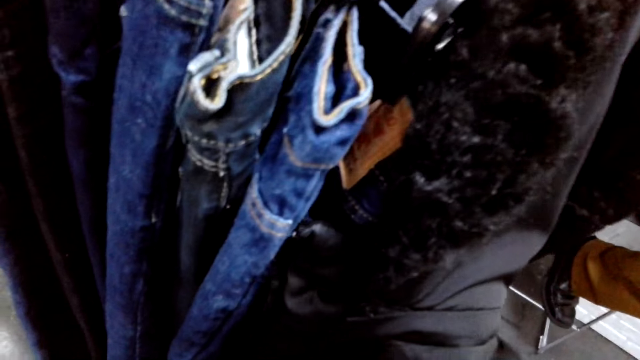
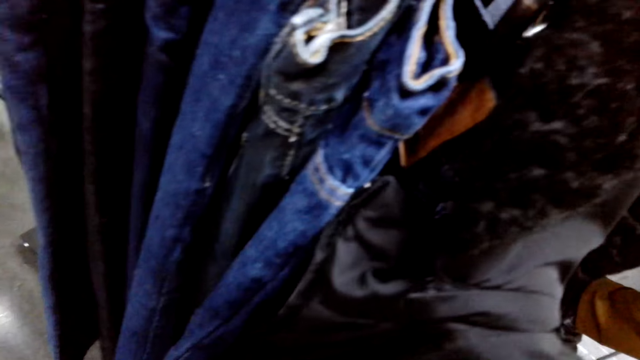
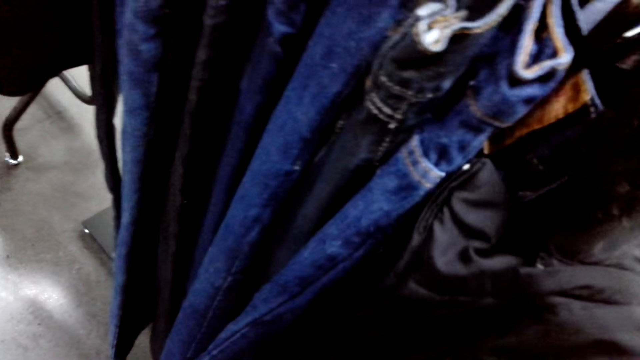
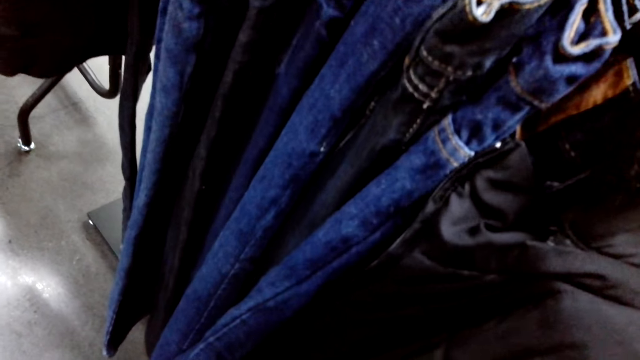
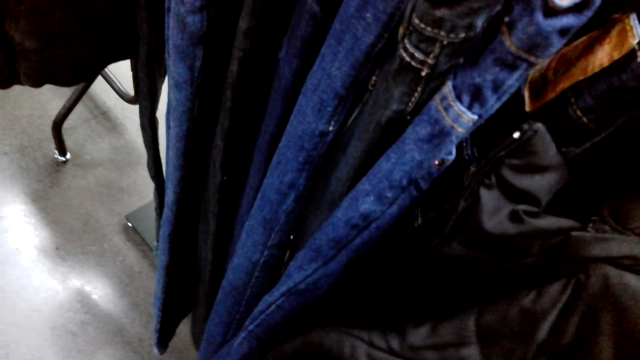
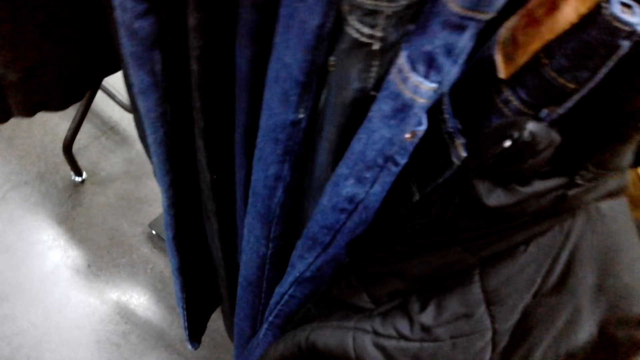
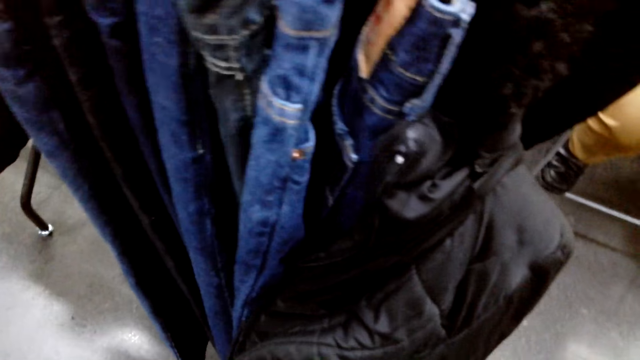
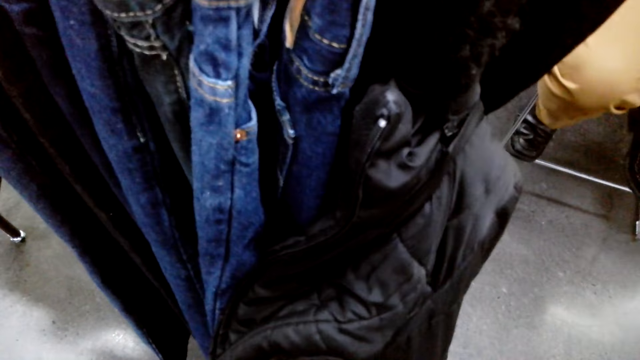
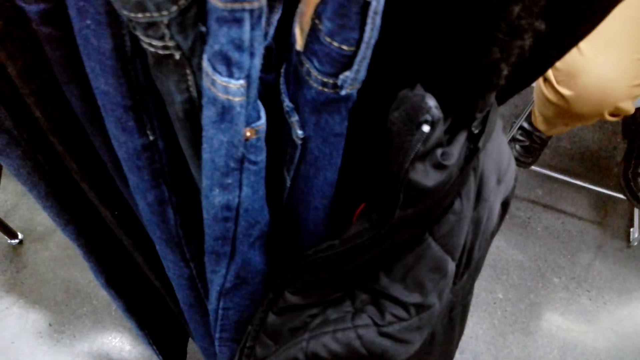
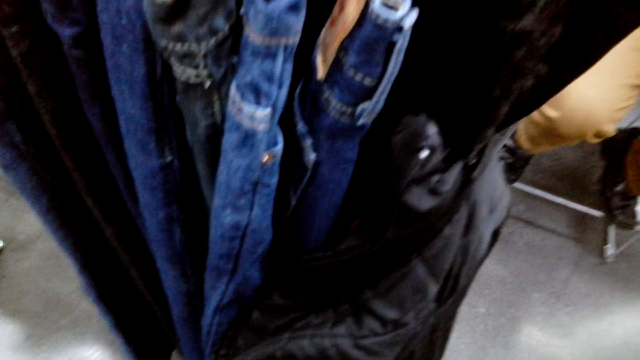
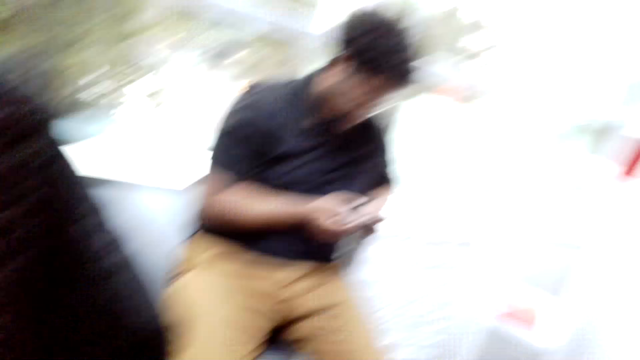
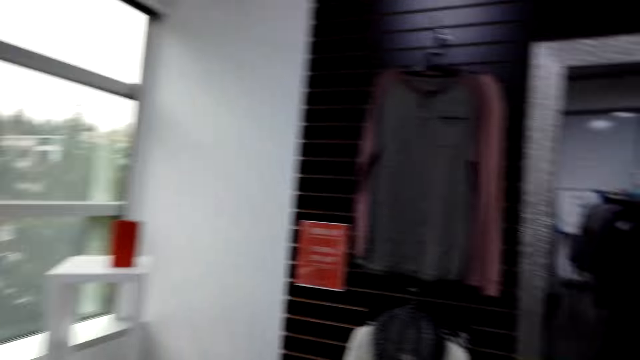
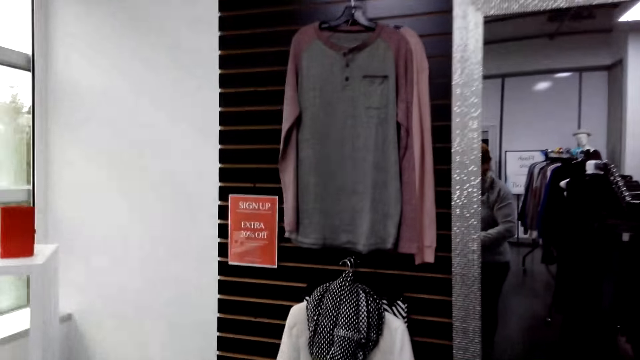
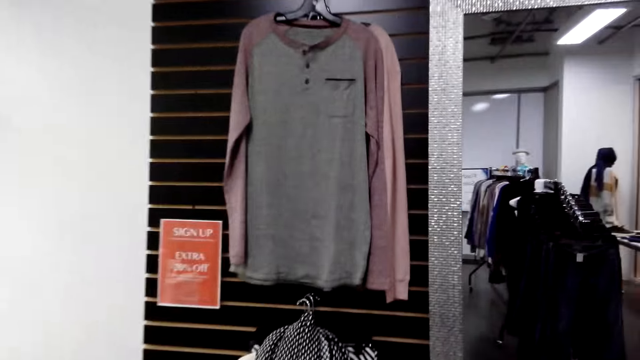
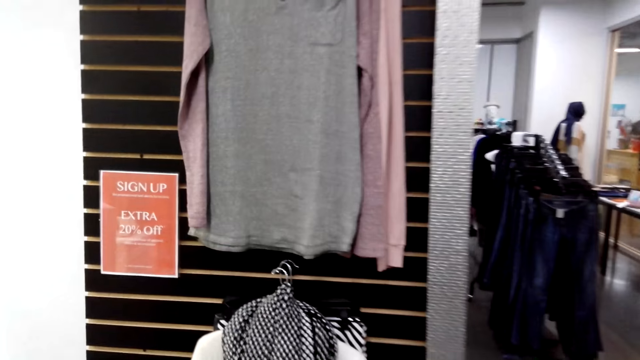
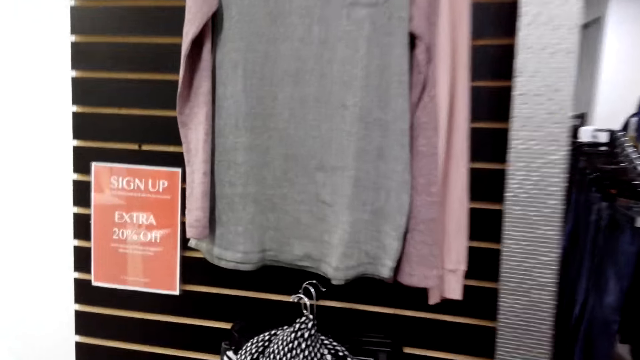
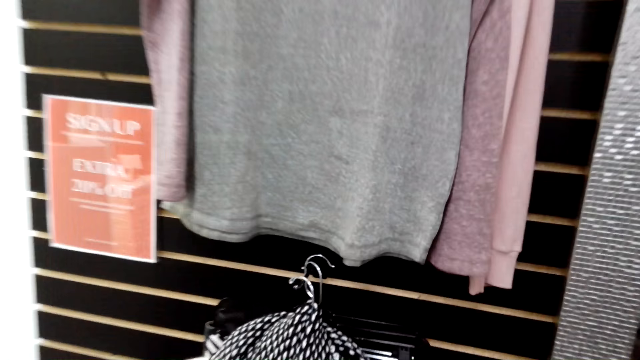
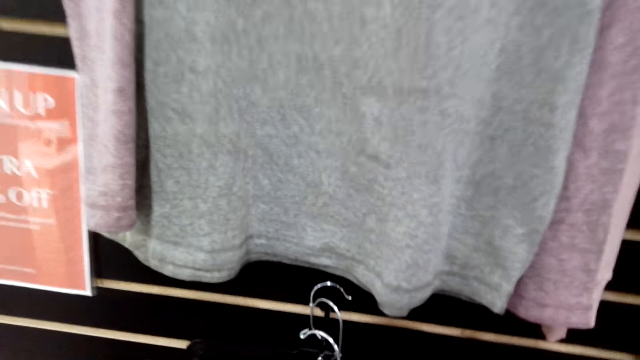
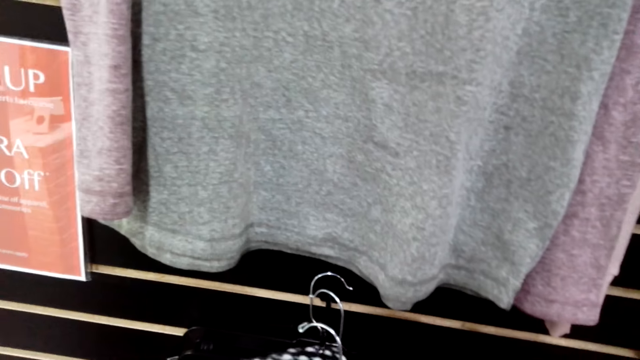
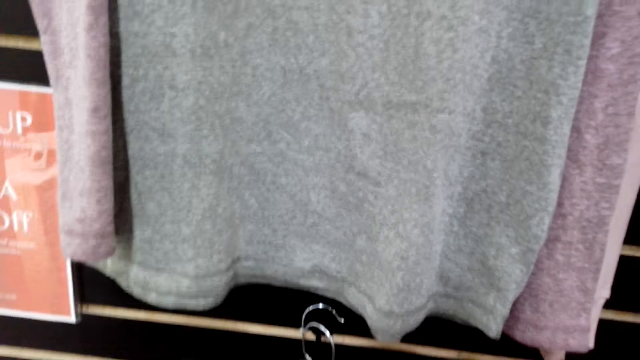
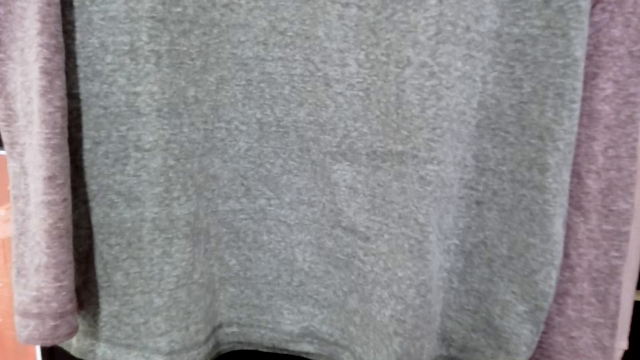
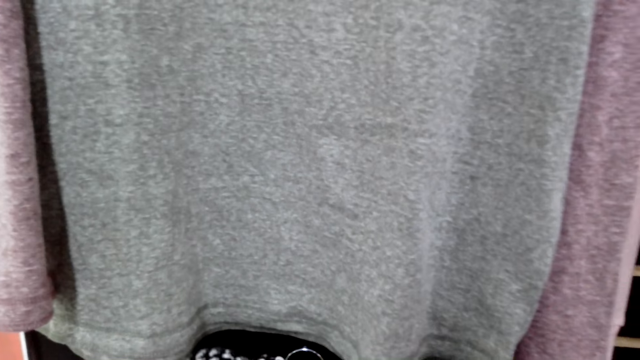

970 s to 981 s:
The camera wearer converses. They turn right. They walk forward. They stare at the cloths on the hanger.

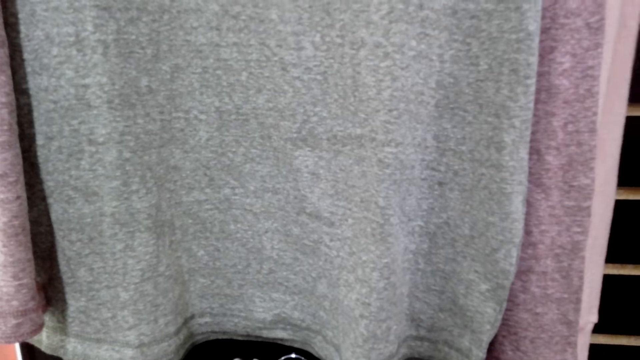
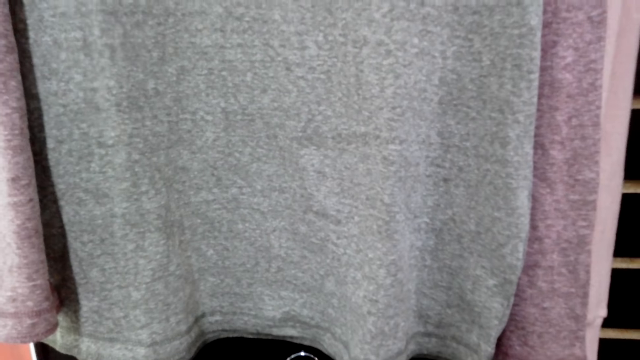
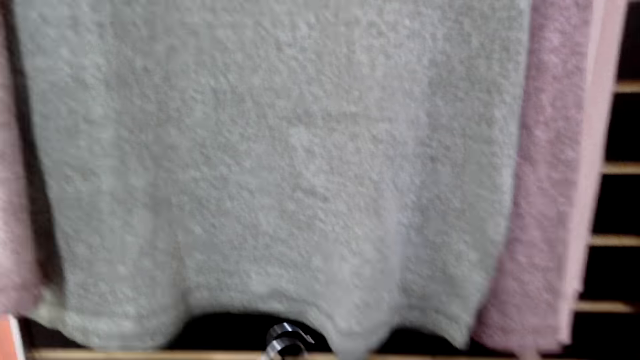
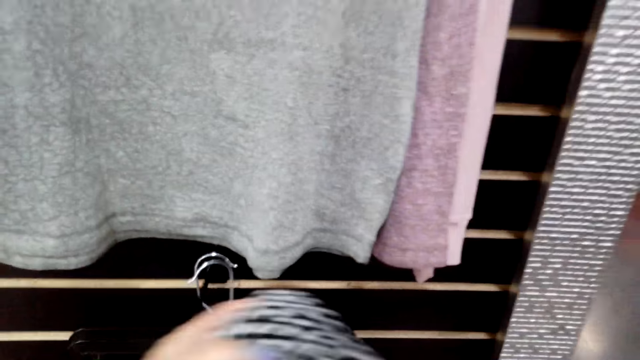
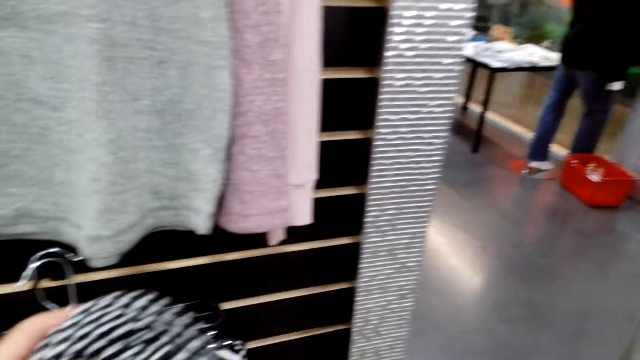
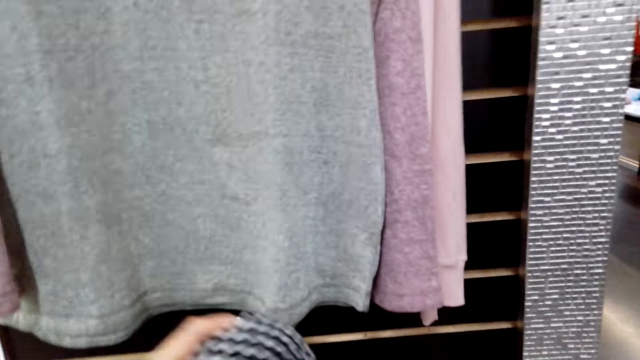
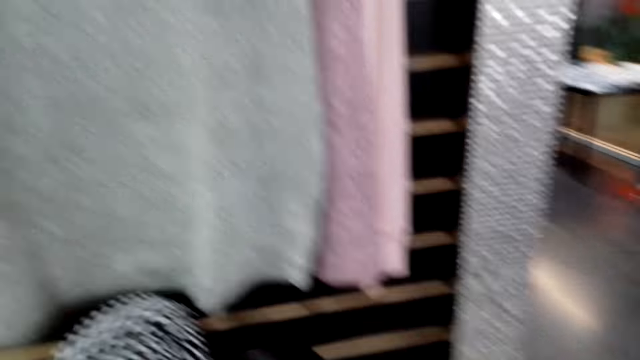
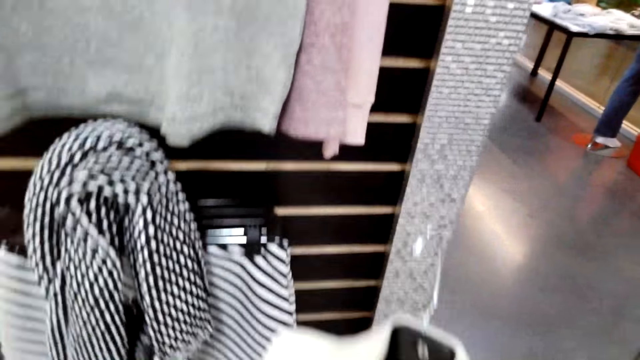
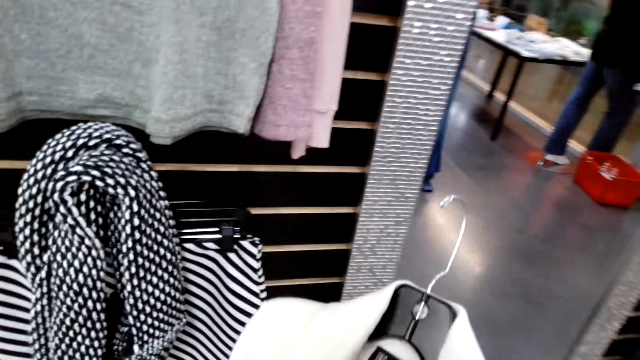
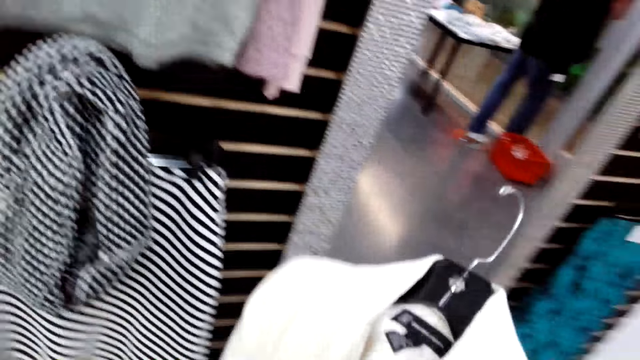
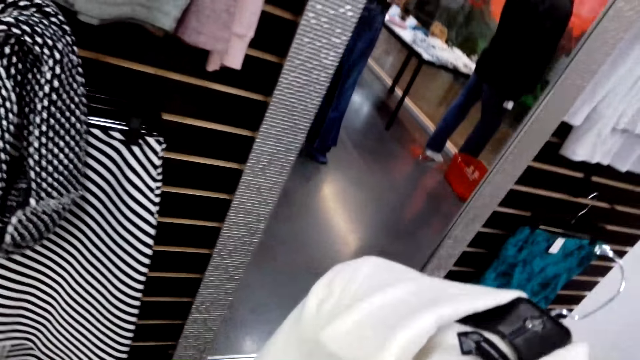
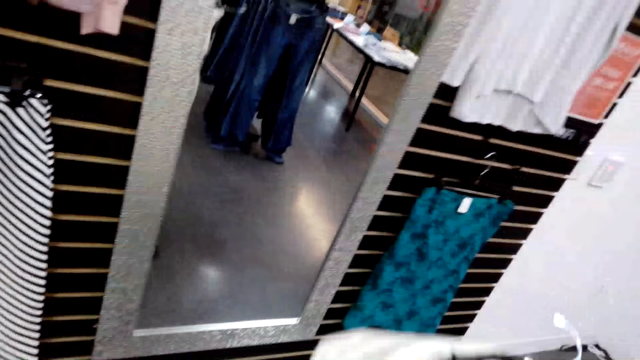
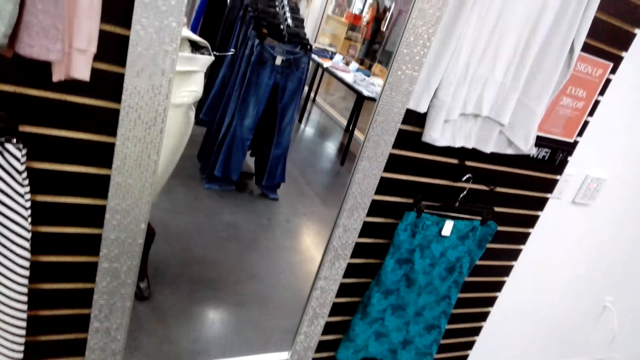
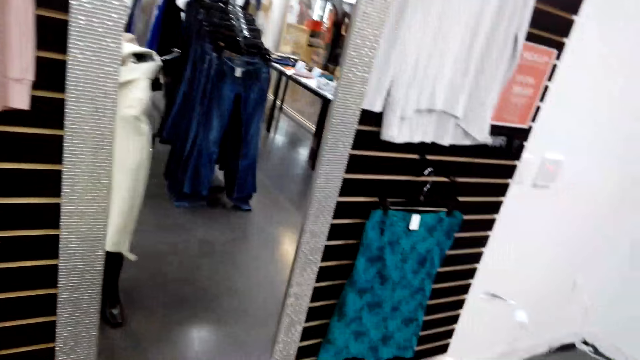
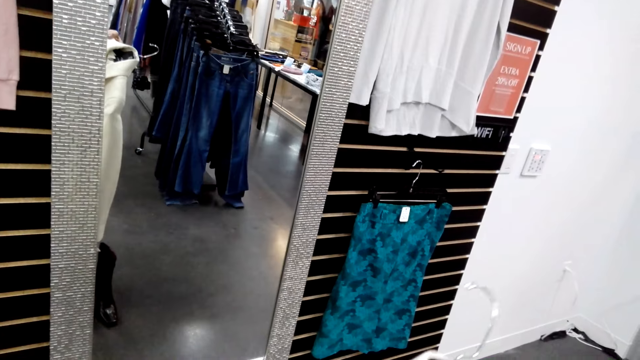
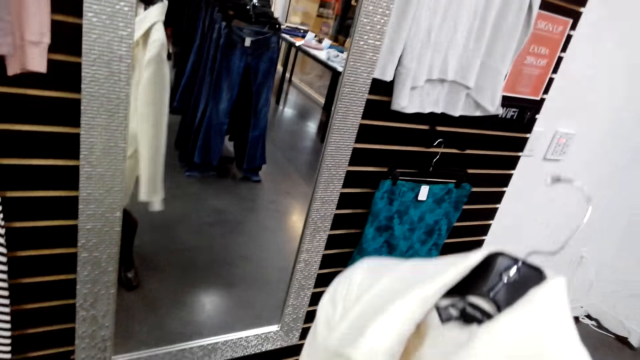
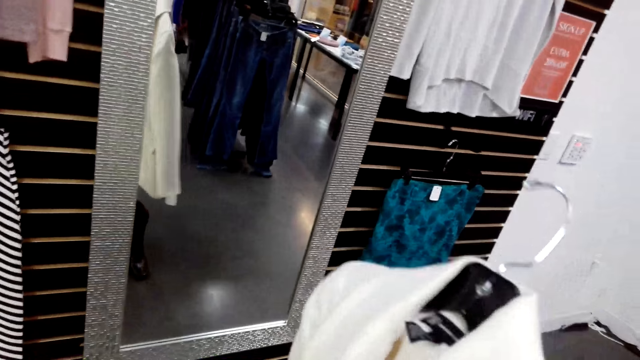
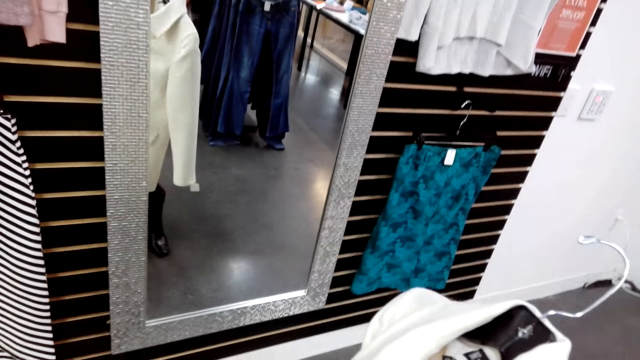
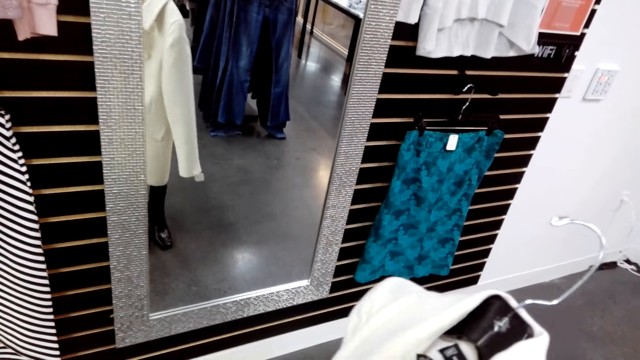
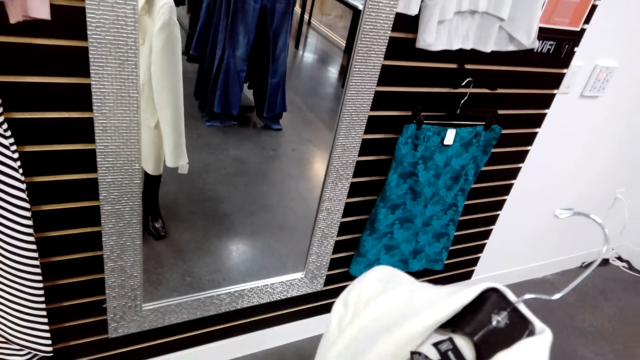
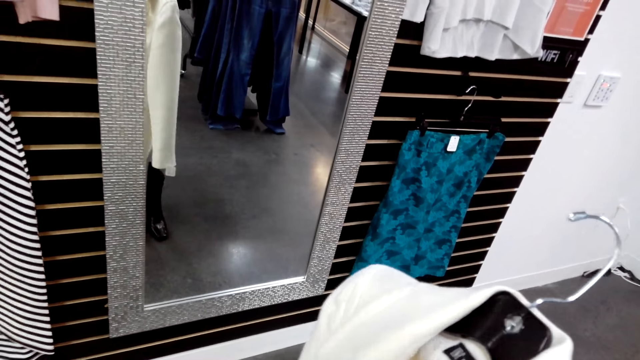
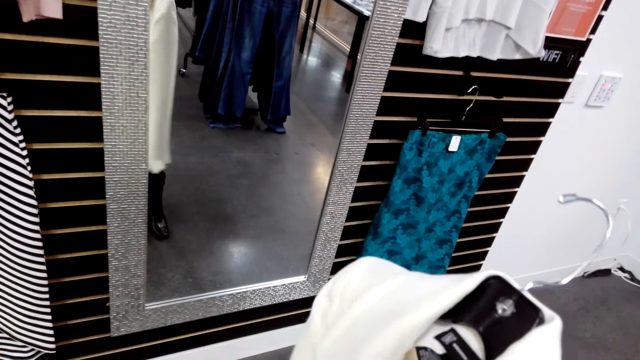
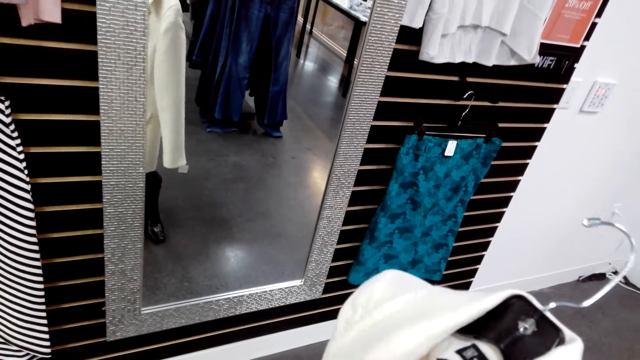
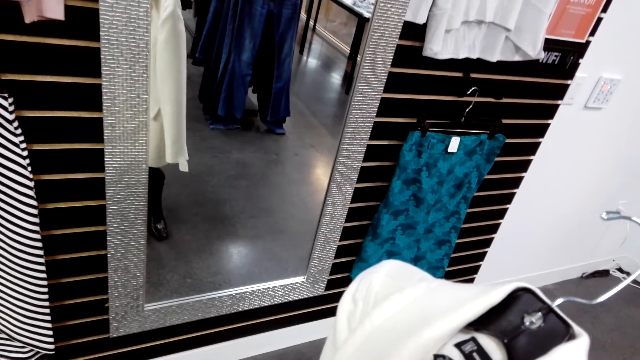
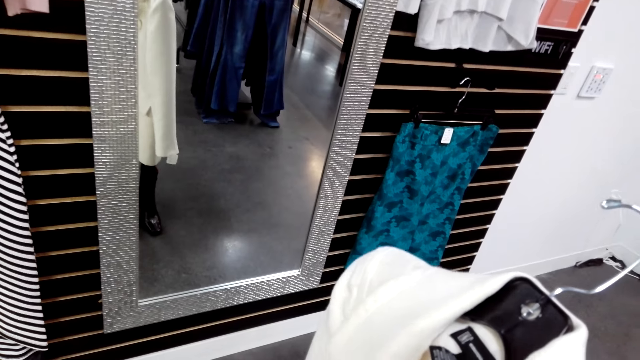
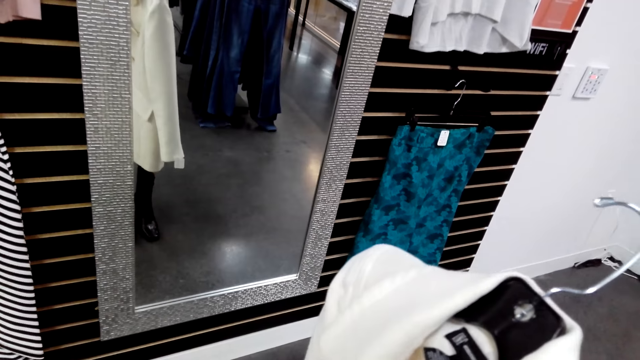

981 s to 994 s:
The camera wearer holds a scarf. They touch the cloth on the hanger. They place the scarf on the hangers. They look at the coat. They walk right.
